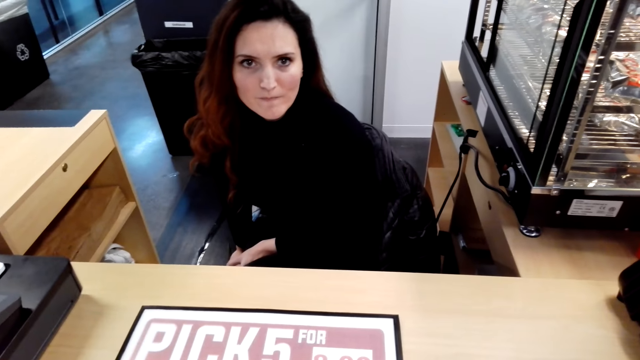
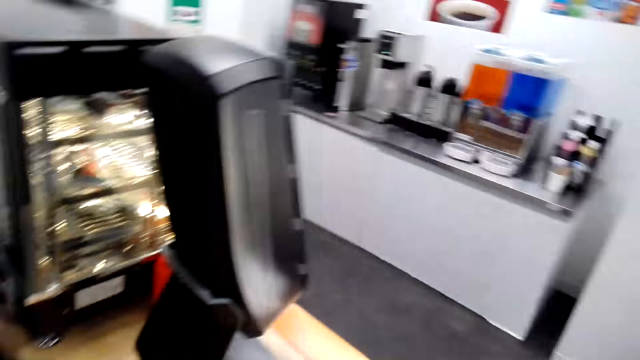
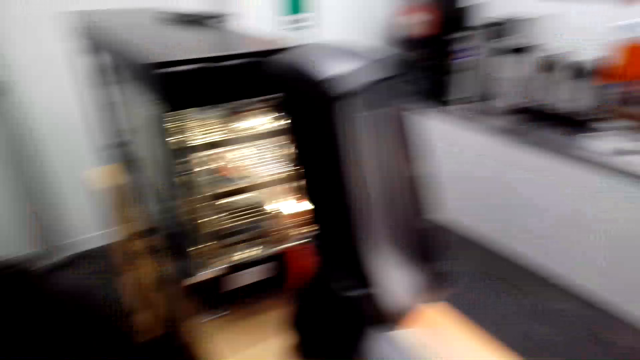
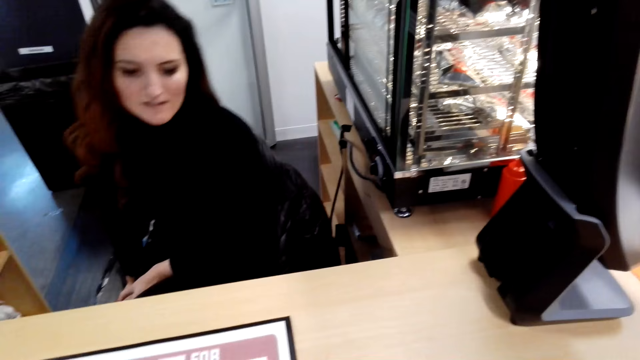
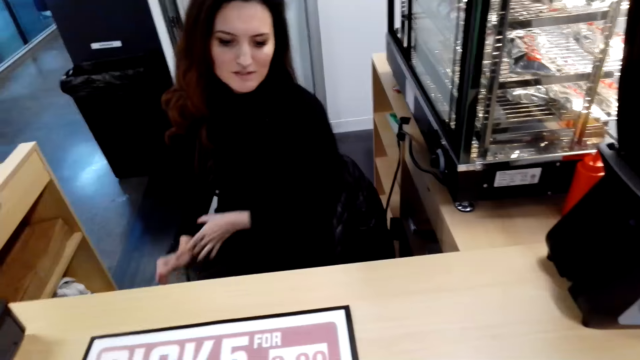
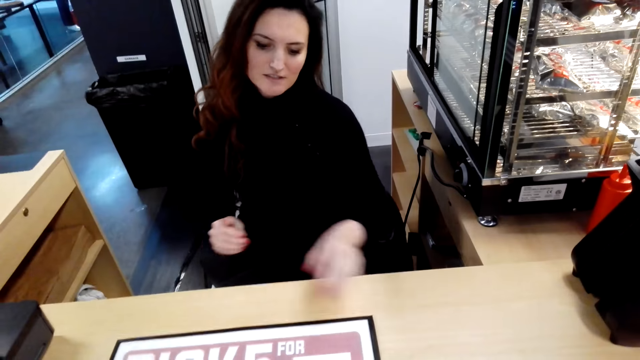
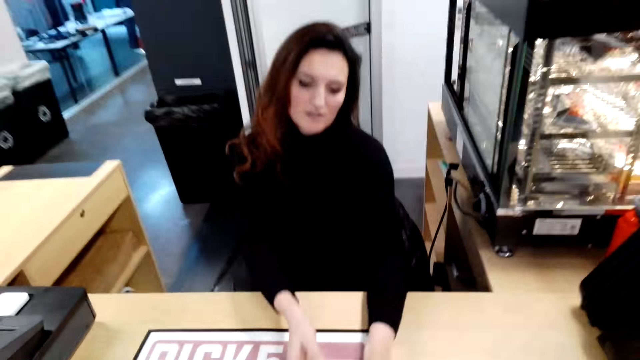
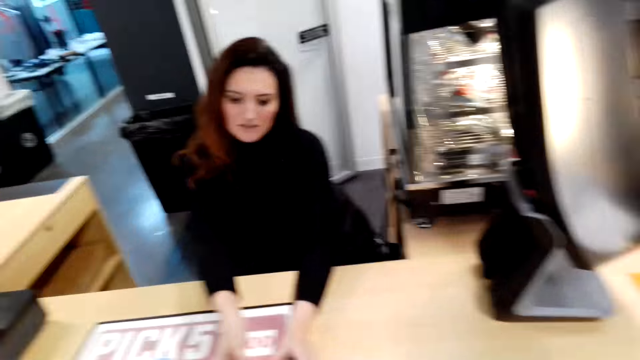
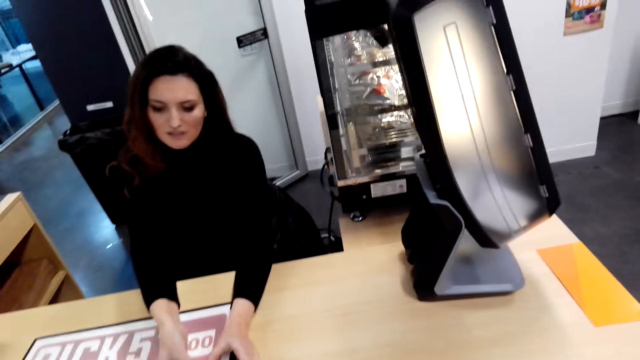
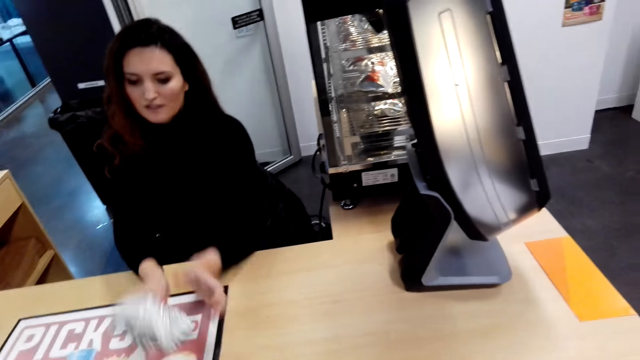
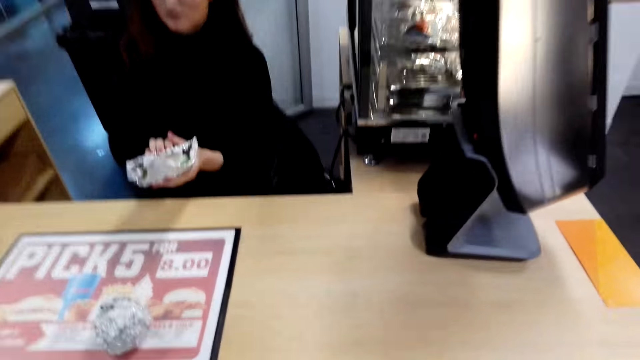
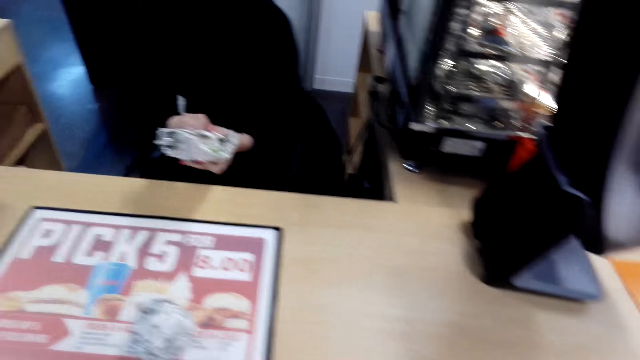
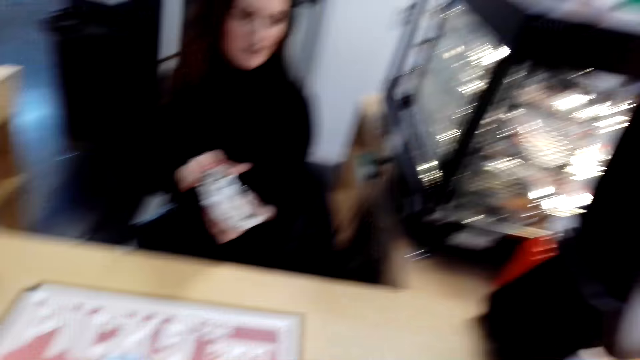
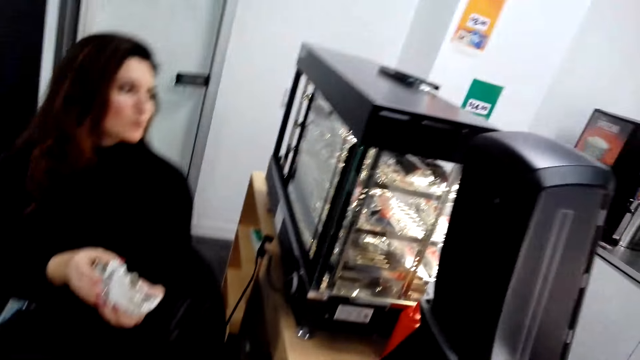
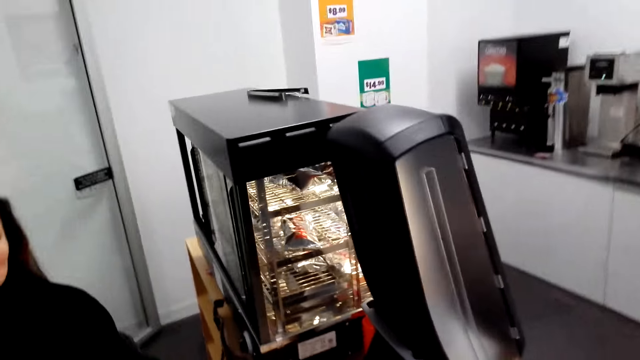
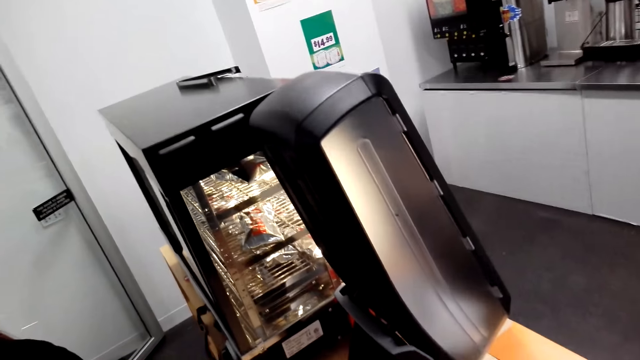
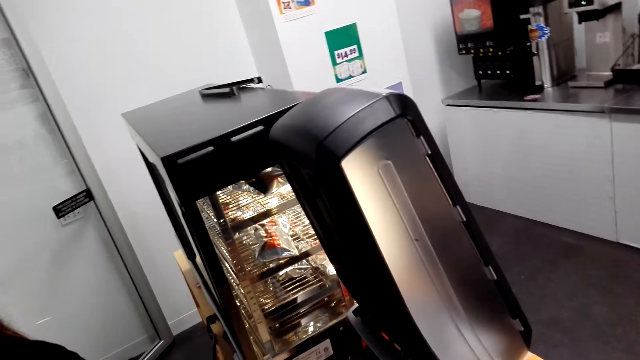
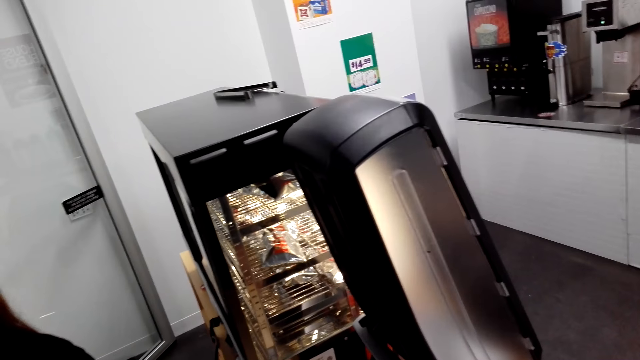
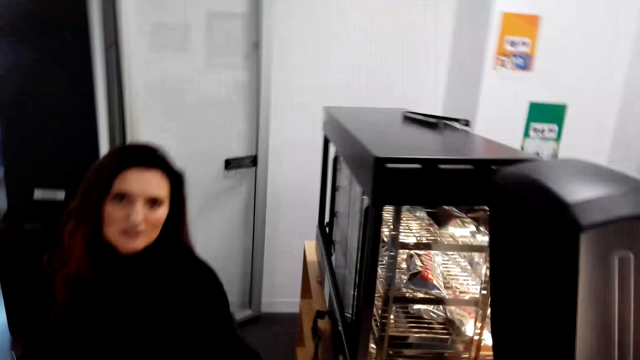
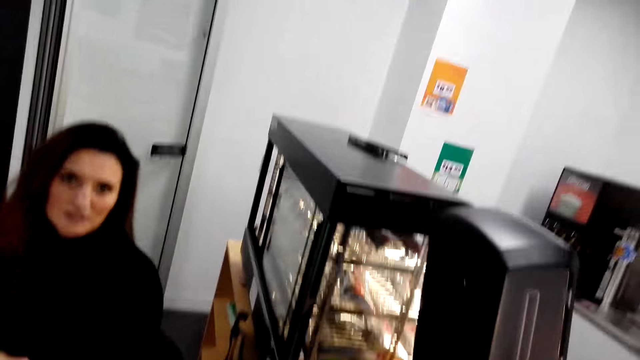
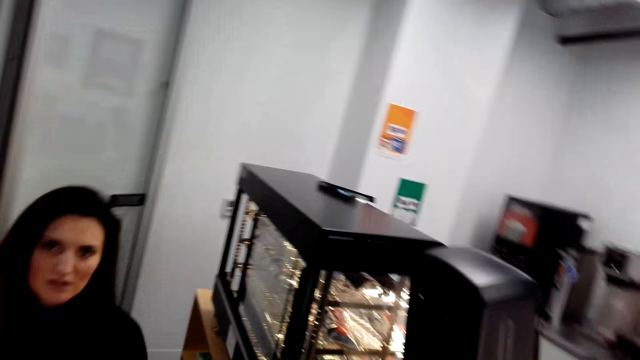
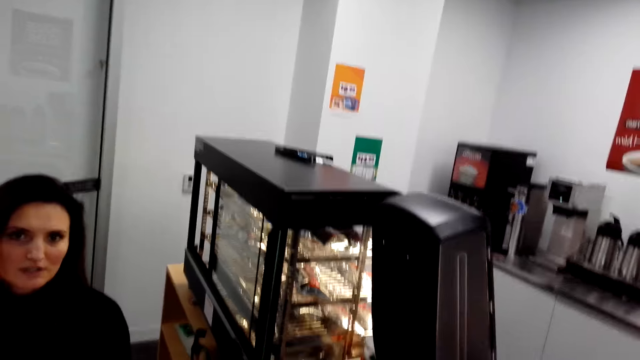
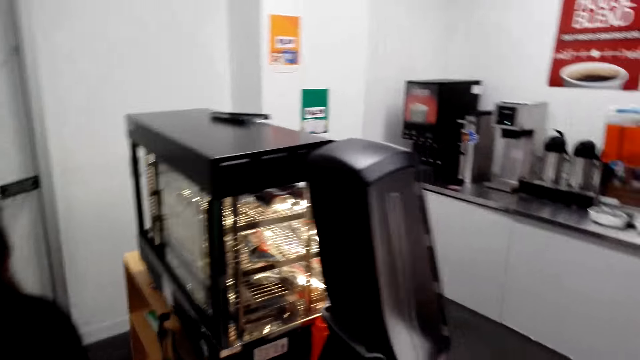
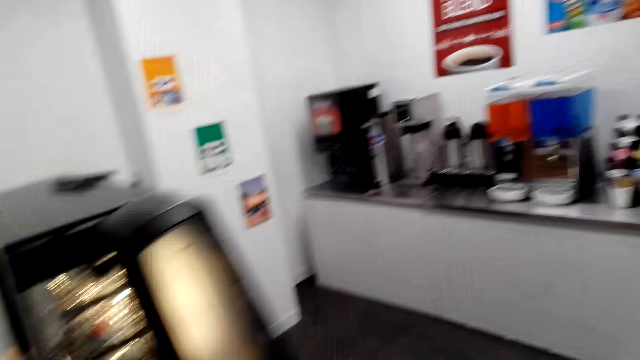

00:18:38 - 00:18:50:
A lady picks up the sandwich. The camera wearer talks to the lady. They talk.

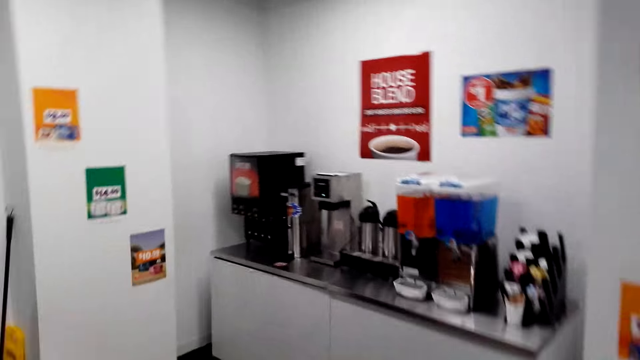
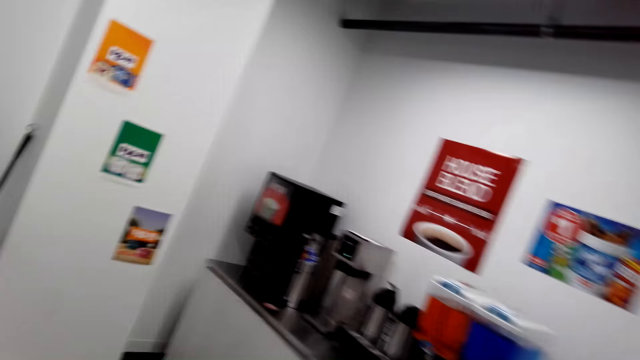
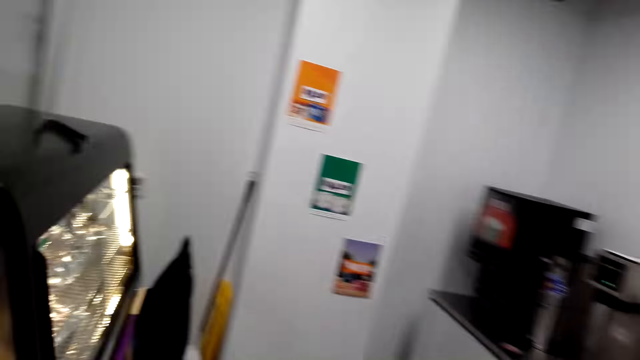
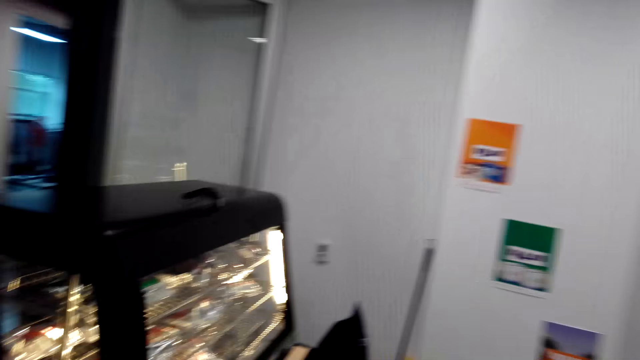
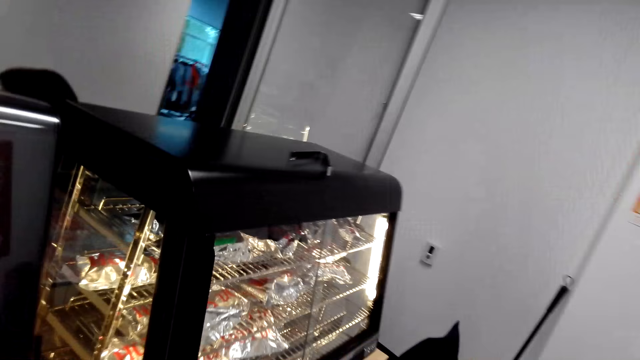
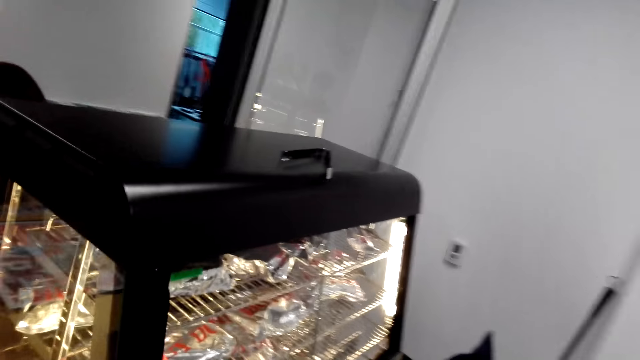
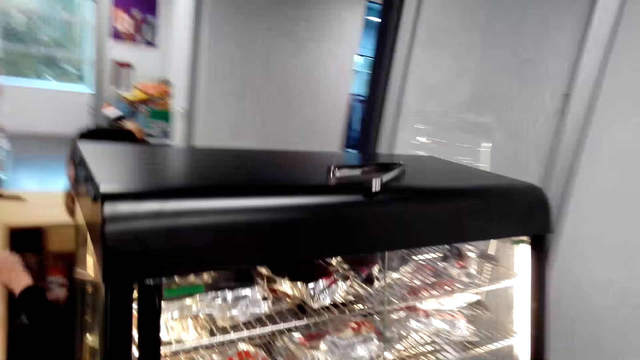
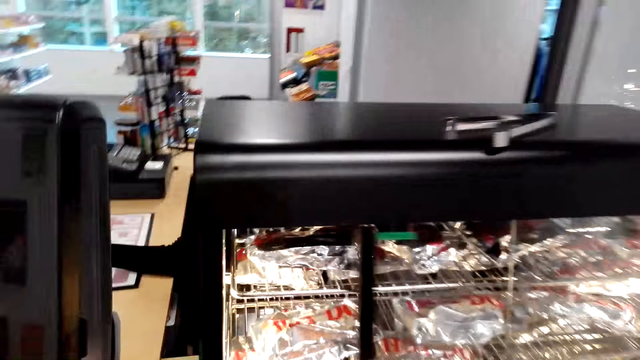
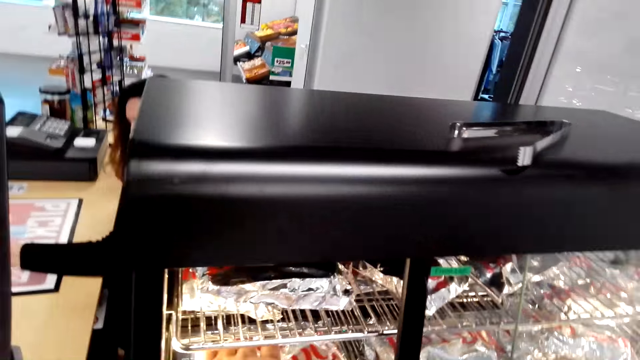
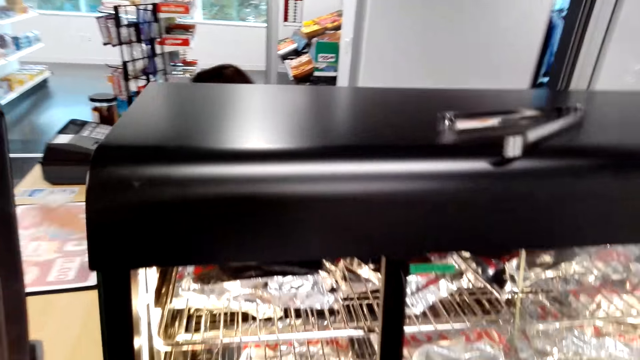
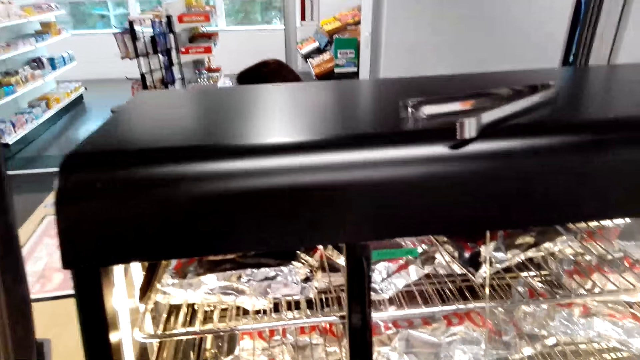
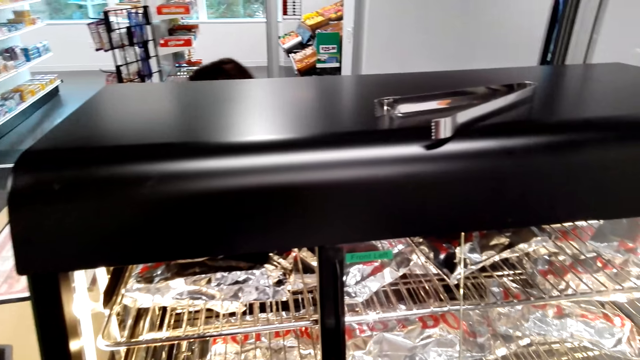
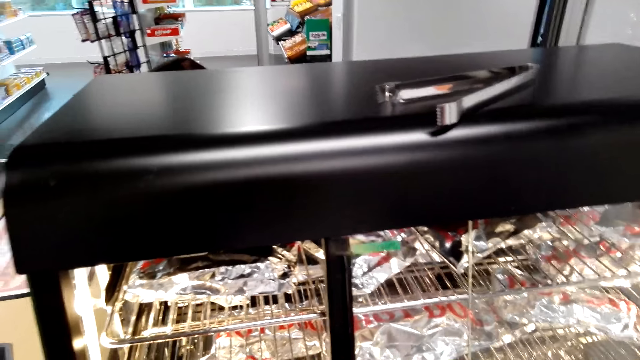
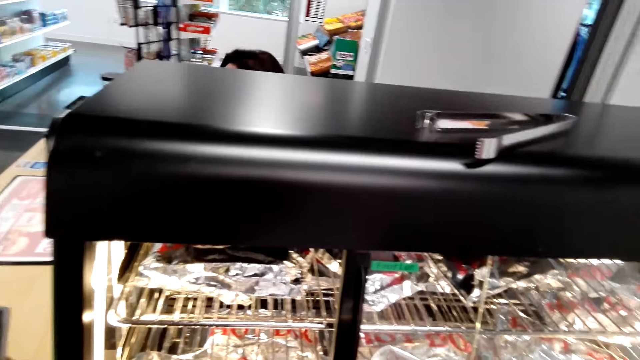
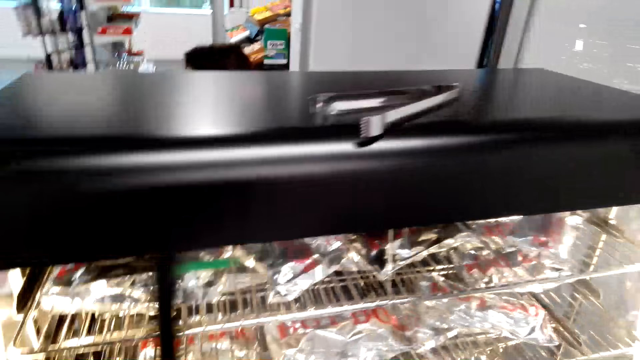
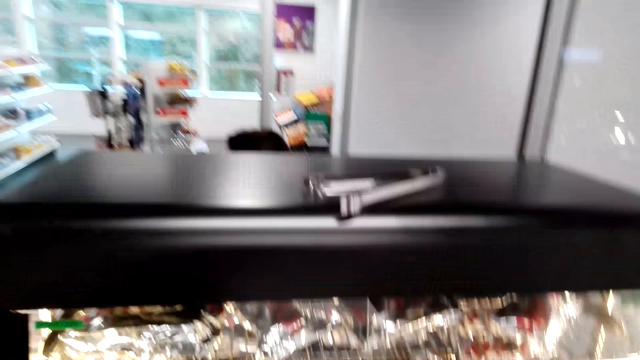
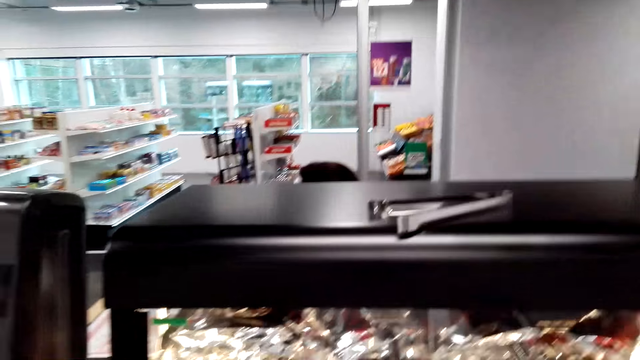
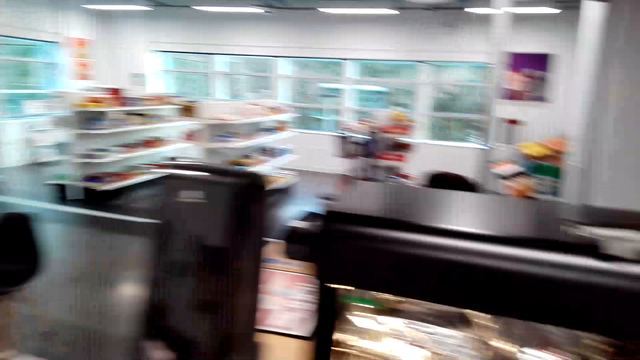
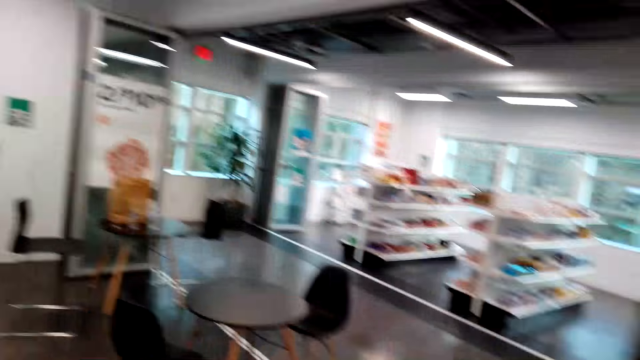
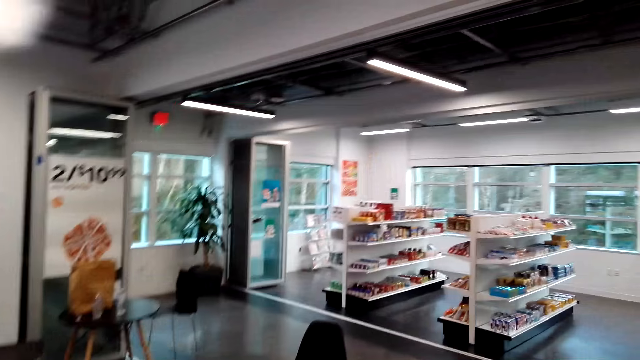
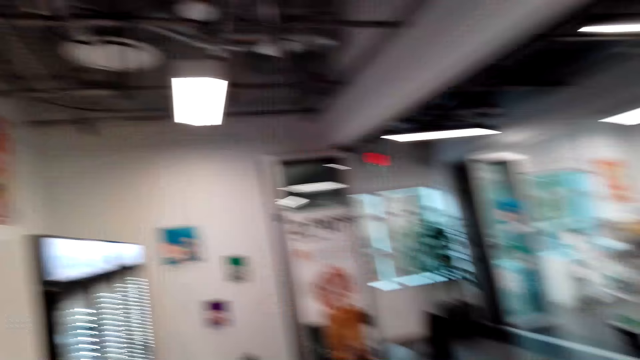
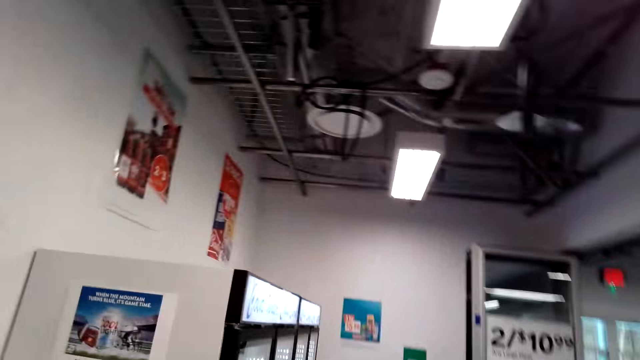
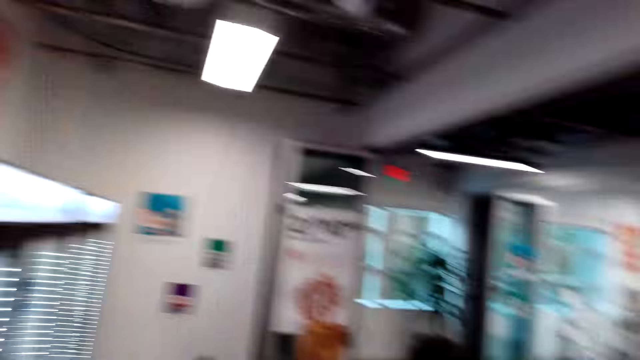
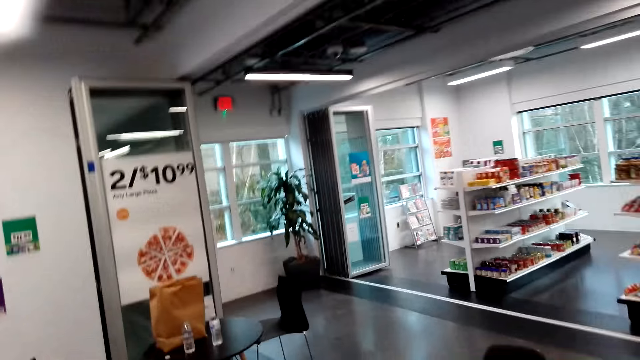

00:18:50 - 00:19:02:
The camera wearer picks up the hotdogs. They move a glass and walk around.
